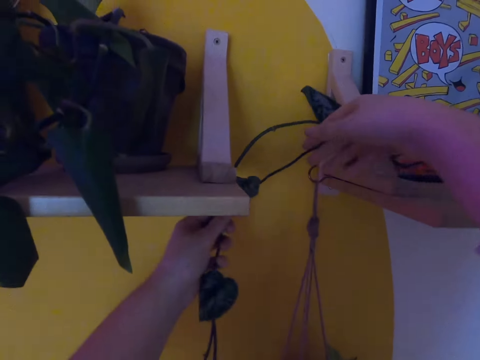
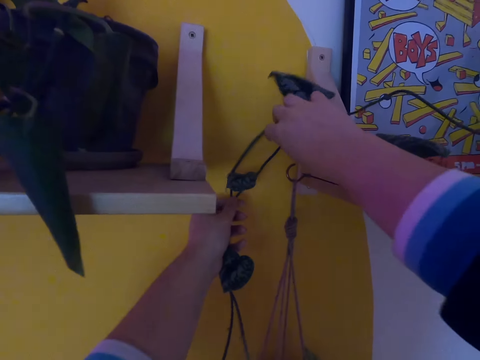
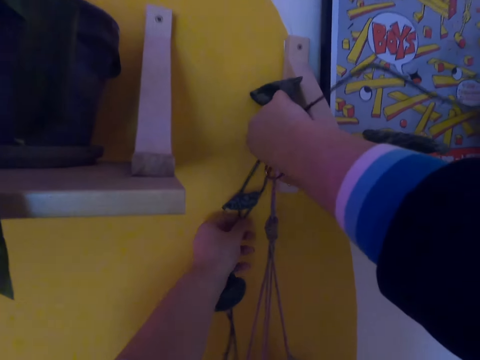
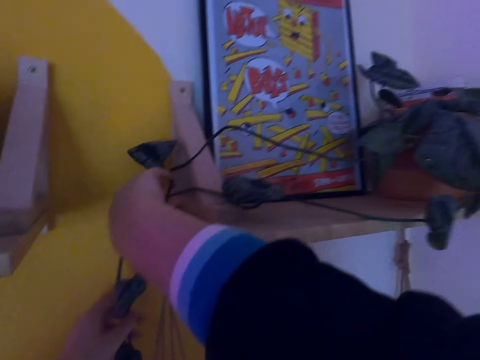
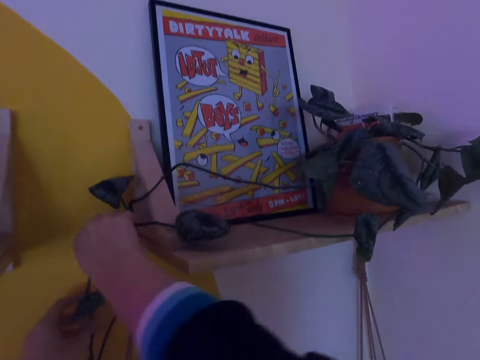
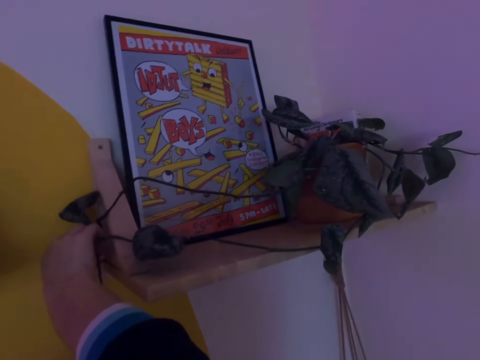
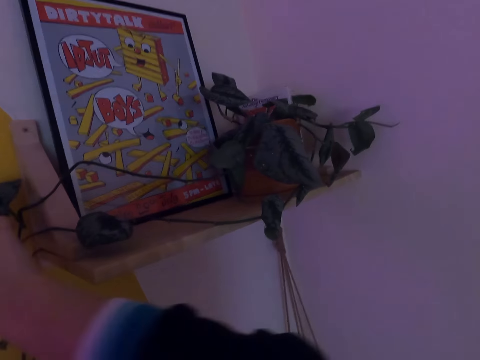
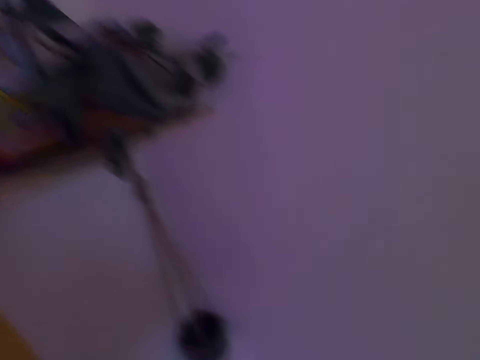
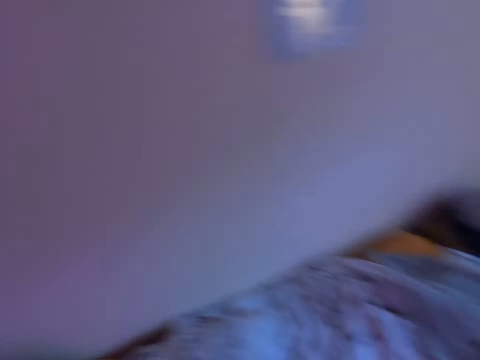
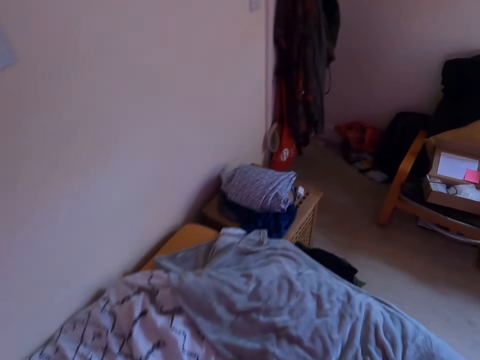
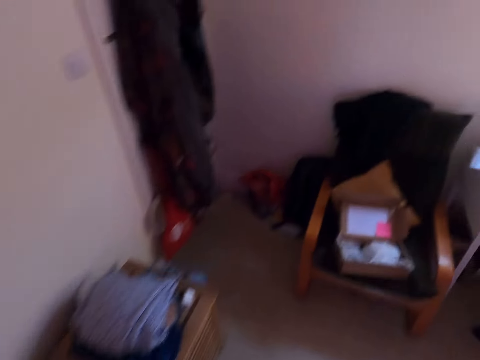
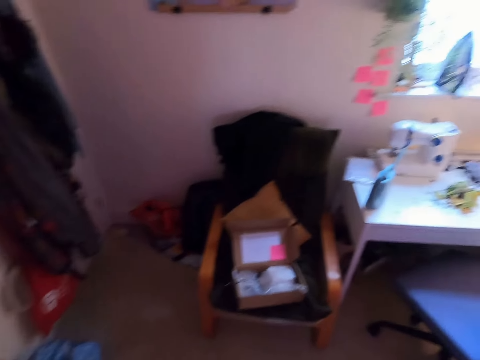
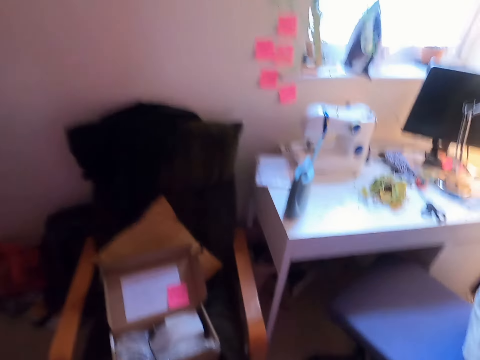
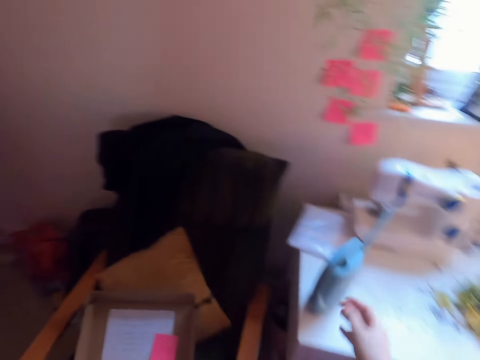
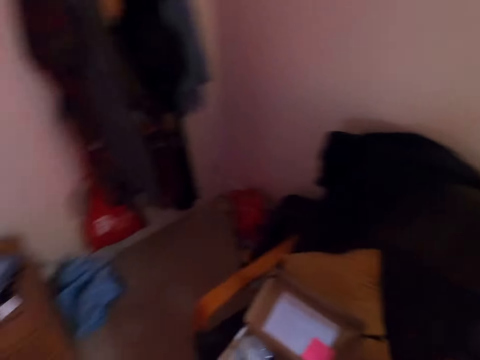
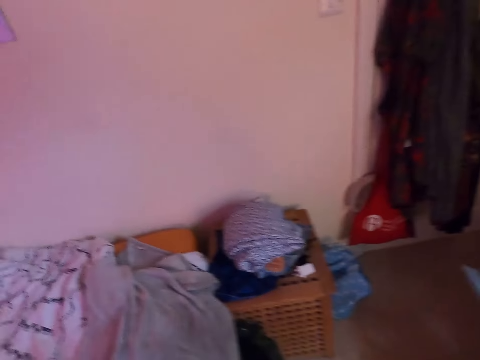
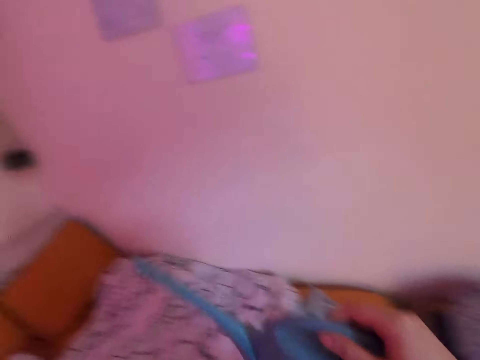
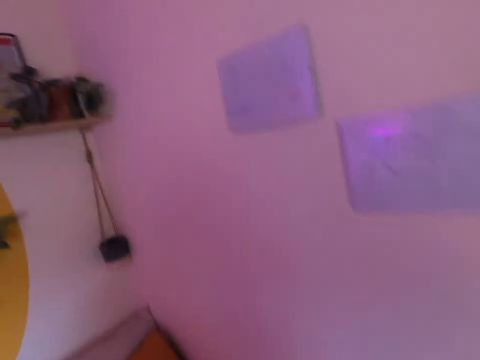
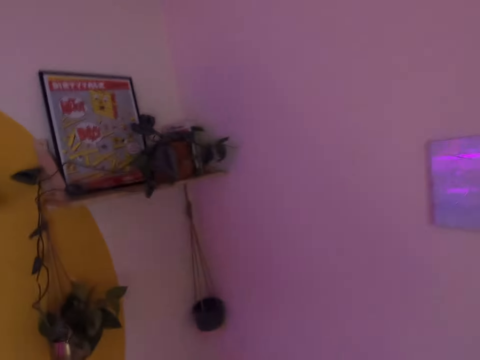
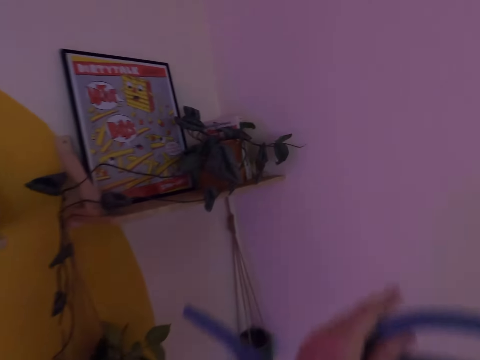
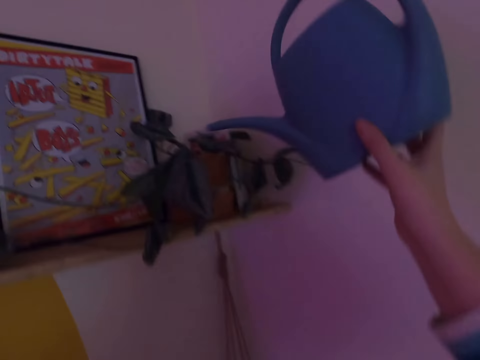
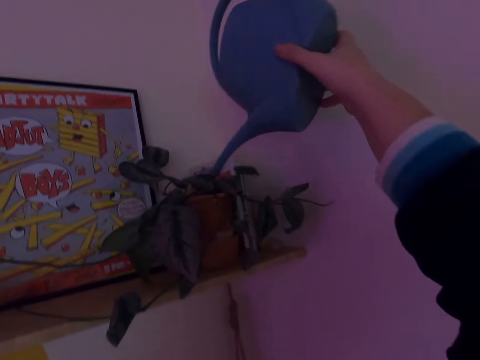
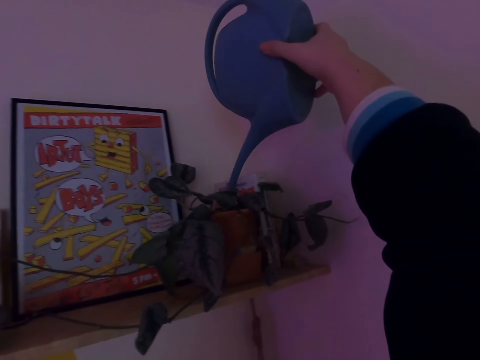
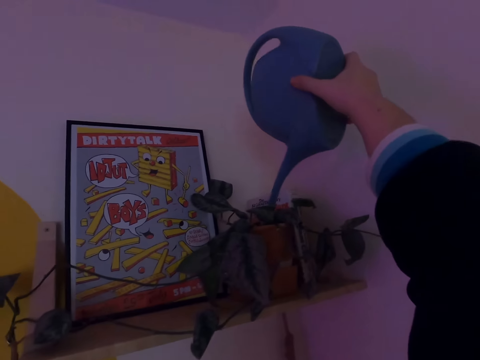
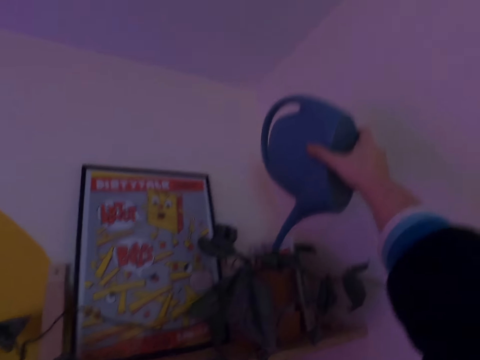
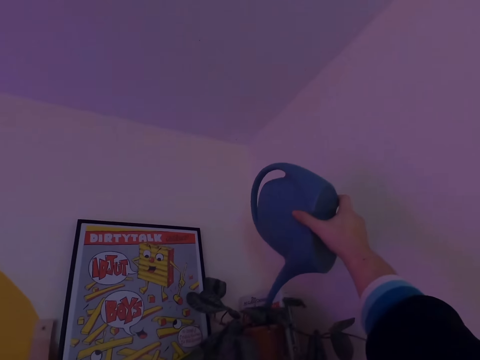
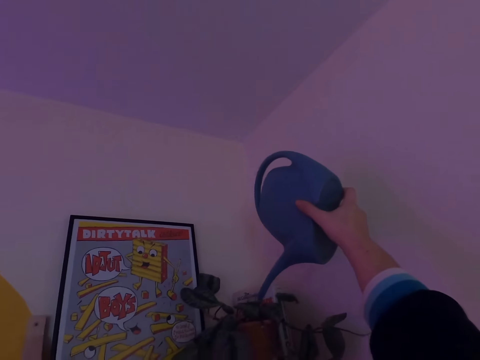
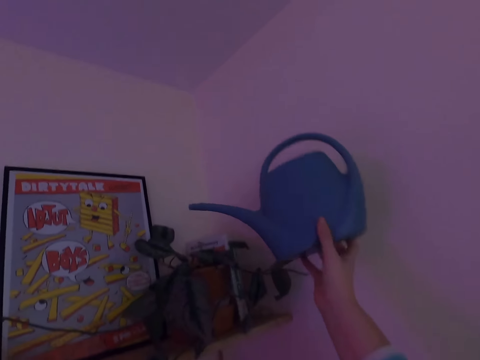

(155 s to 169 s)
The camera wearer moves in the room. They pick up the hand water sprinkler from the table. They move in the room again. They water the plant.

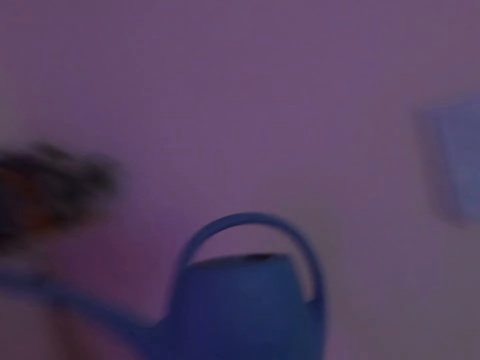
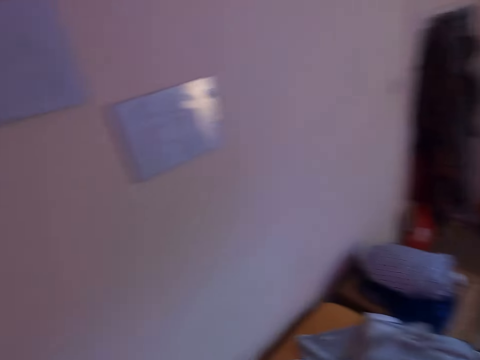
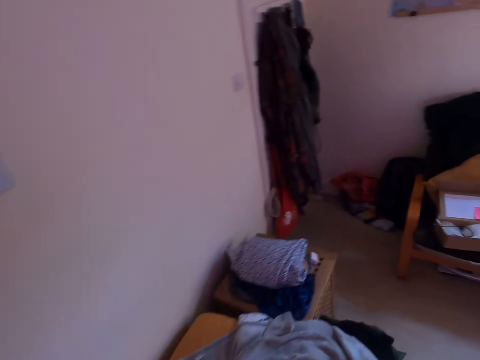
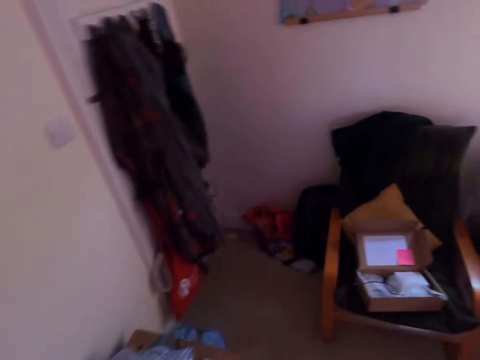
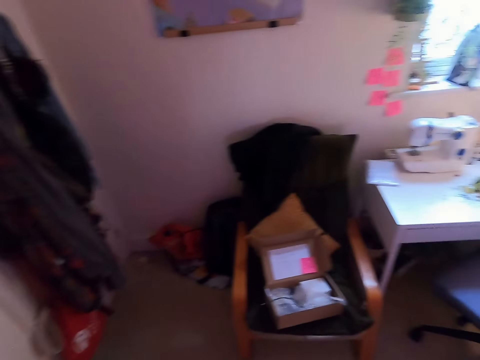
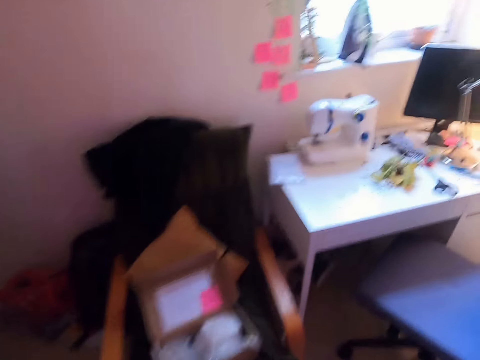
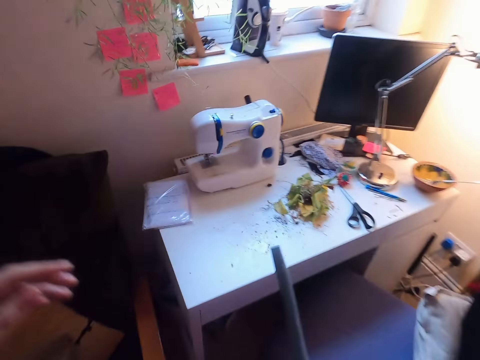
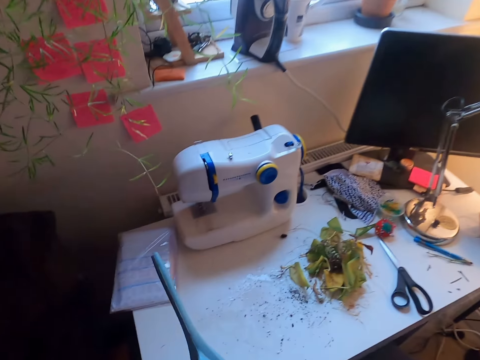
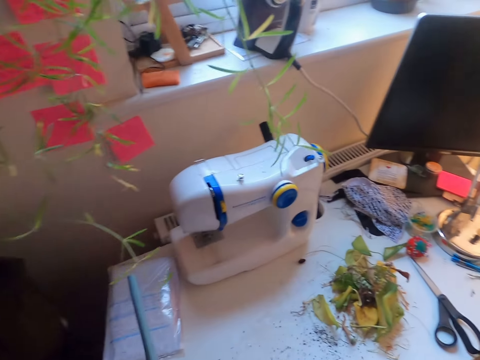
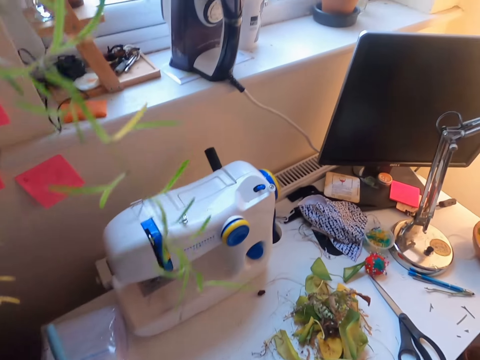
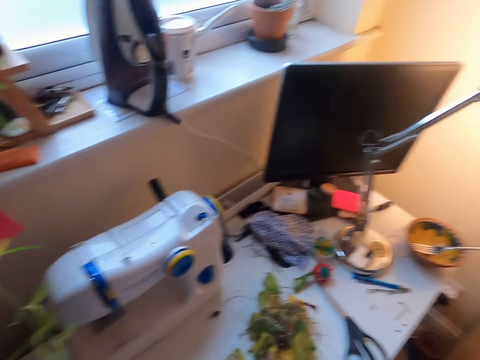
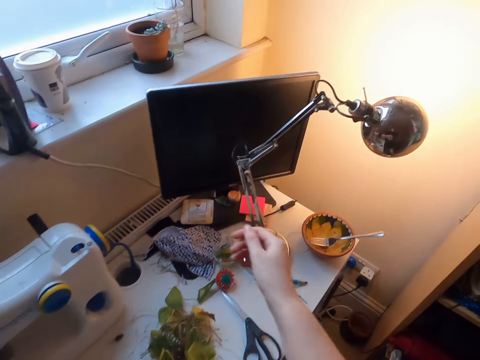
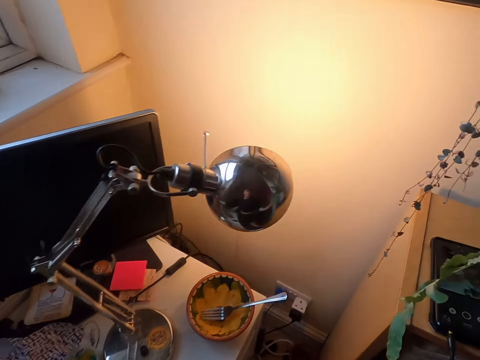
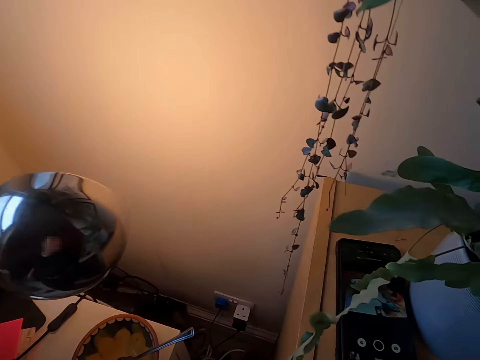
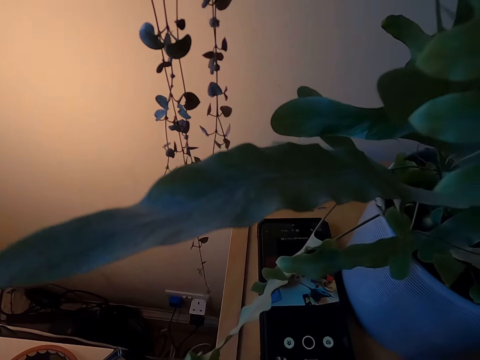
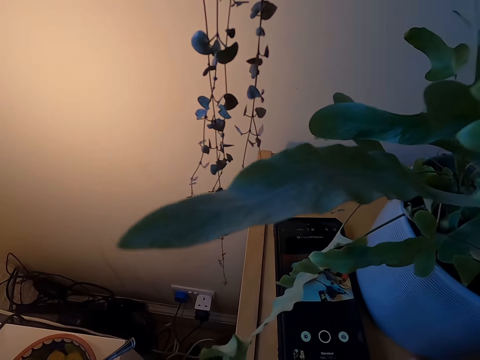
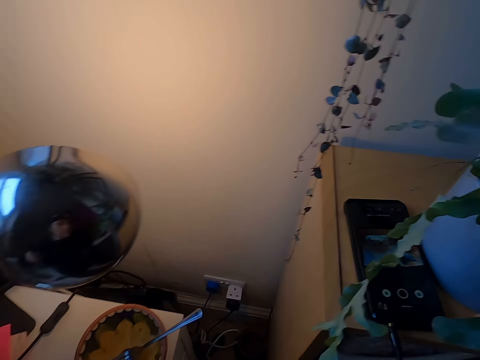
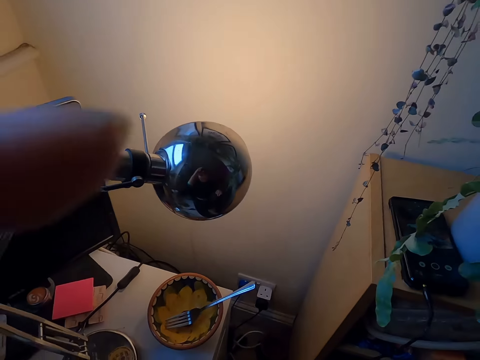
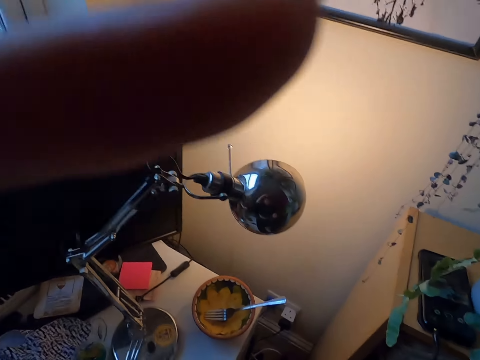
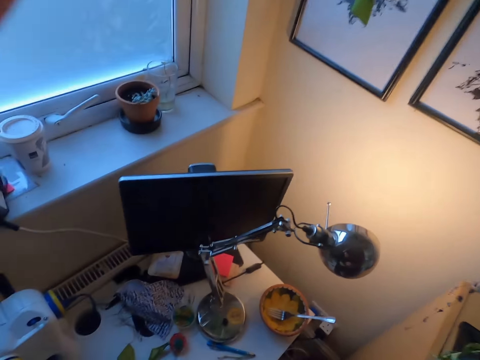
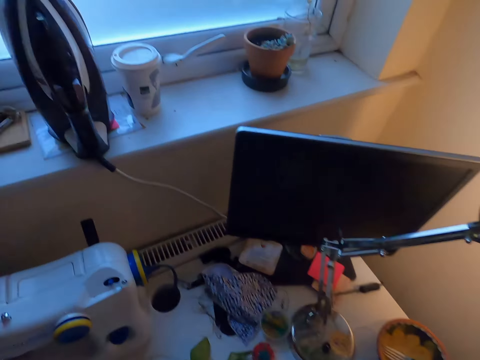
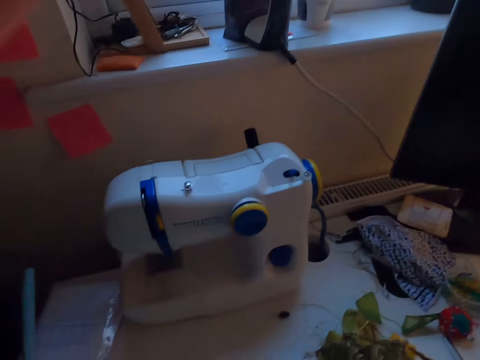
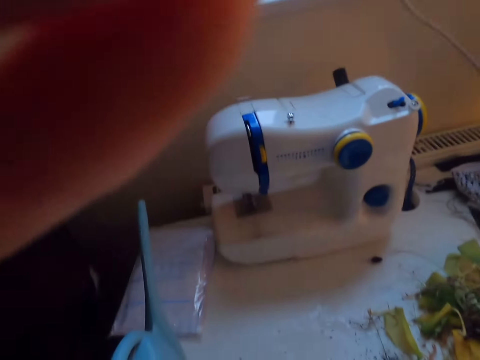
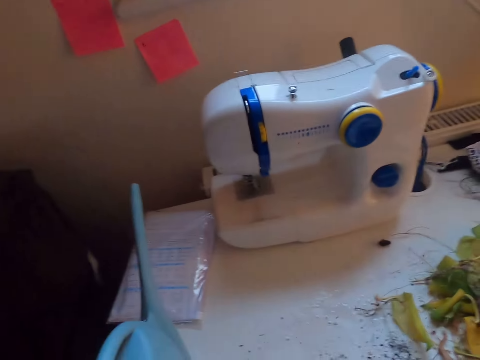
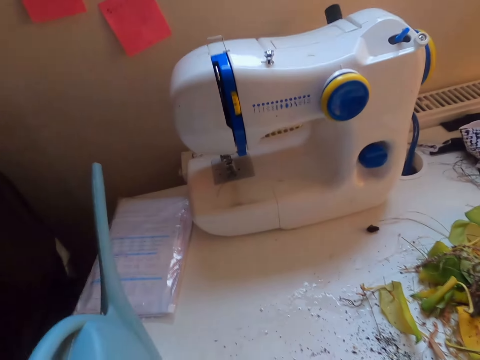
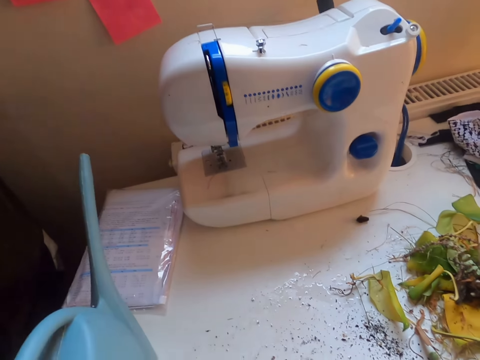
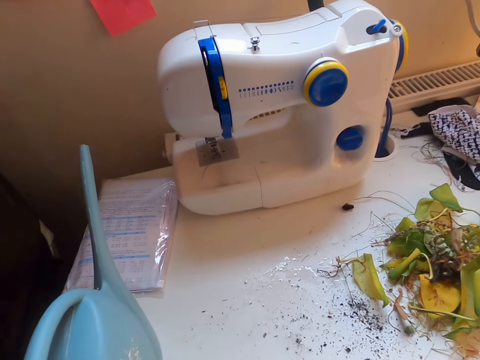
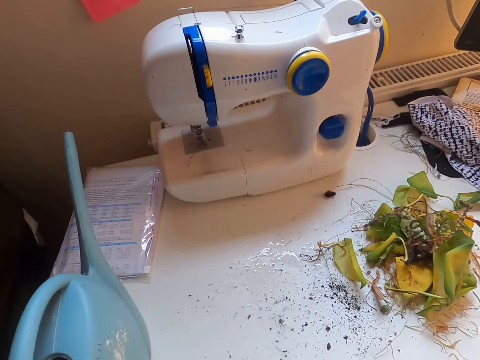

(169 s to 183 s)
The camera wearer walks in the room. They put the hand sprinkler on the table. They move a hand. They move in the room. They look around. They adjust the camera. They lift a hand. They lower the hand.
